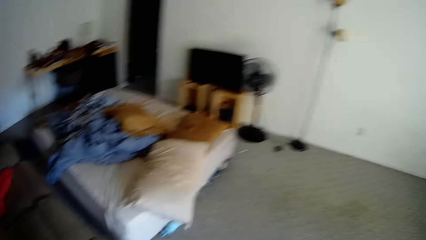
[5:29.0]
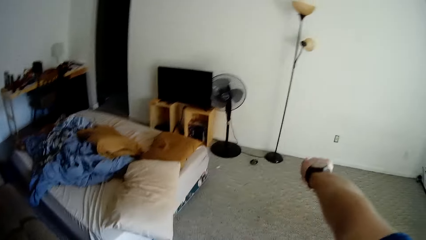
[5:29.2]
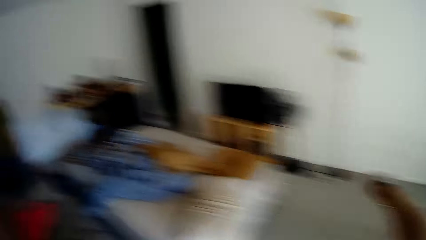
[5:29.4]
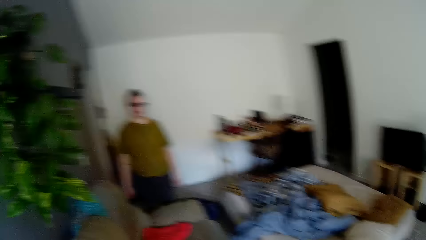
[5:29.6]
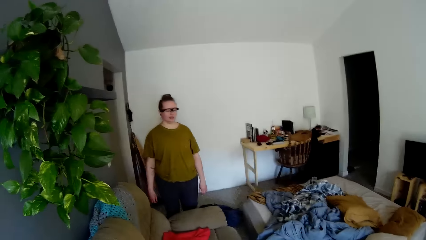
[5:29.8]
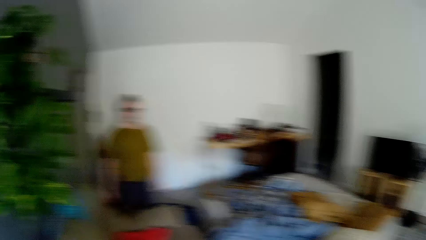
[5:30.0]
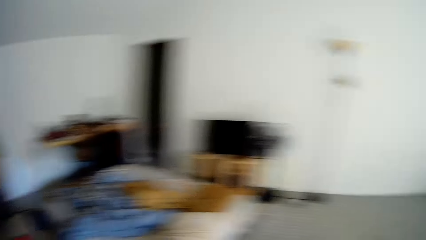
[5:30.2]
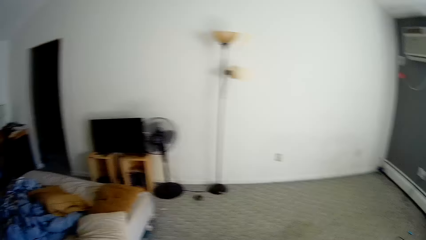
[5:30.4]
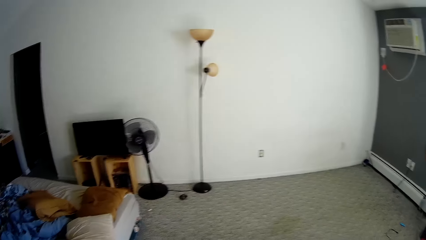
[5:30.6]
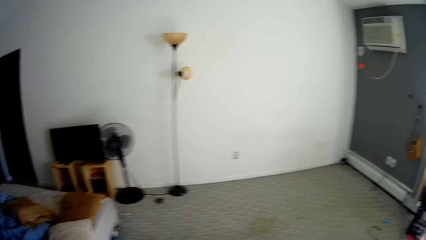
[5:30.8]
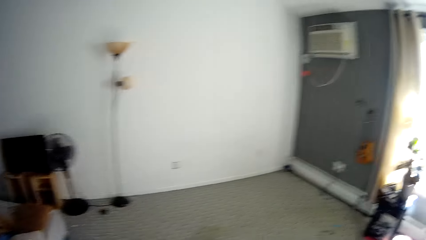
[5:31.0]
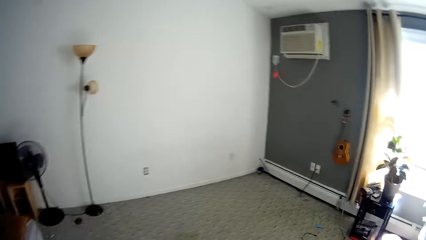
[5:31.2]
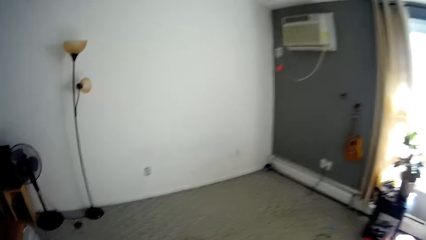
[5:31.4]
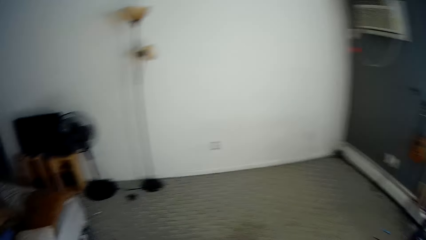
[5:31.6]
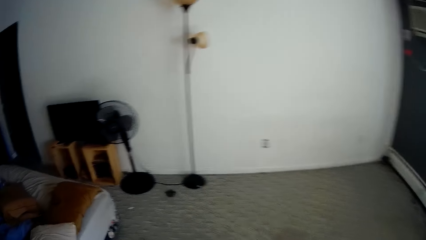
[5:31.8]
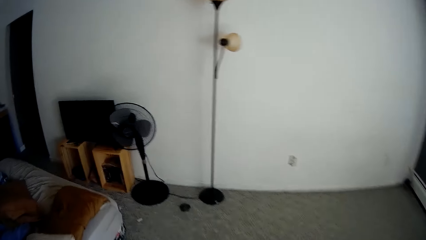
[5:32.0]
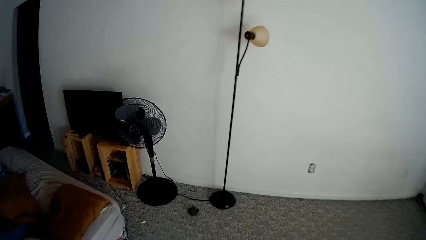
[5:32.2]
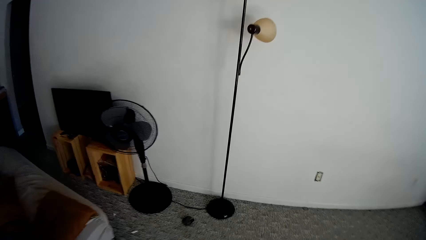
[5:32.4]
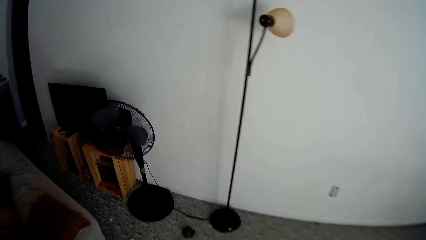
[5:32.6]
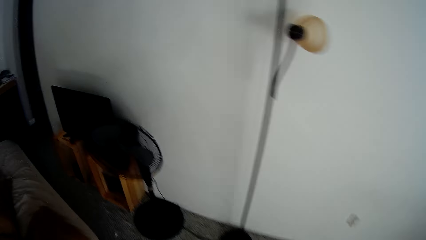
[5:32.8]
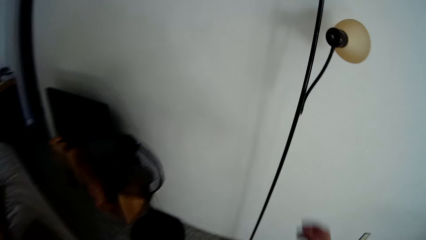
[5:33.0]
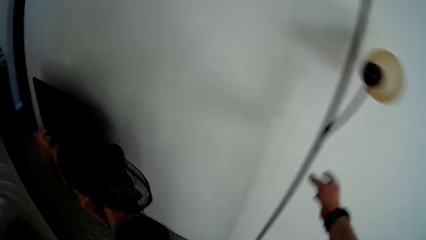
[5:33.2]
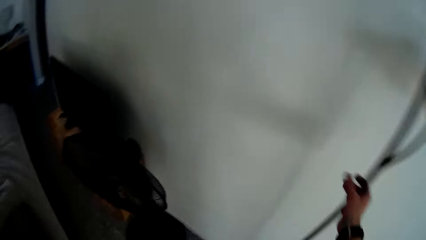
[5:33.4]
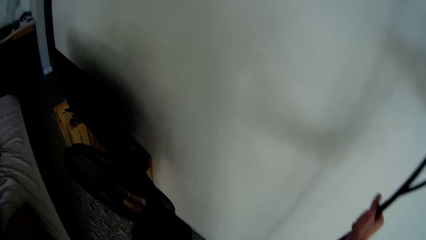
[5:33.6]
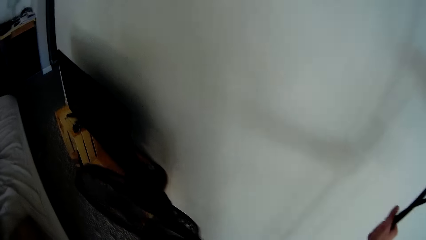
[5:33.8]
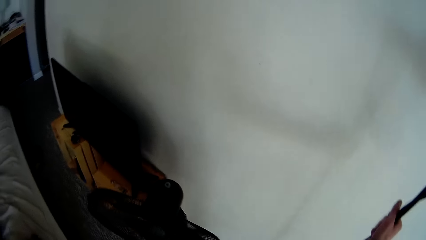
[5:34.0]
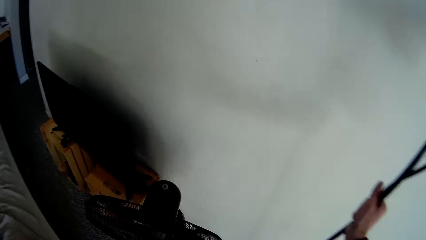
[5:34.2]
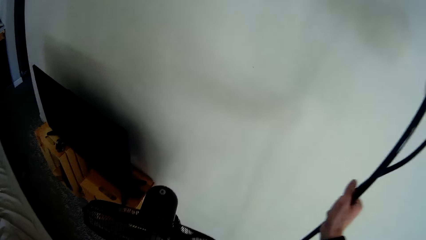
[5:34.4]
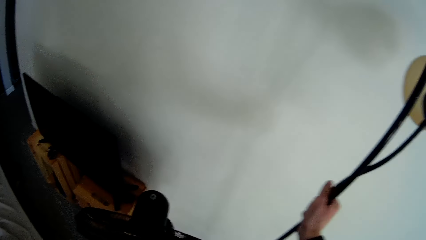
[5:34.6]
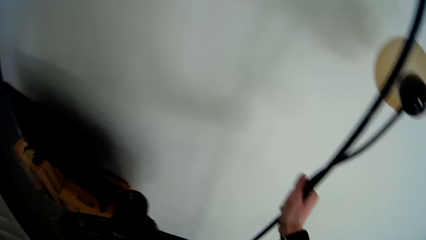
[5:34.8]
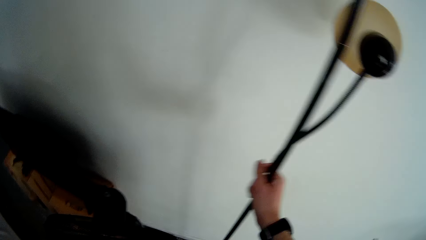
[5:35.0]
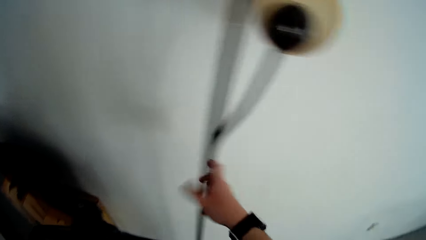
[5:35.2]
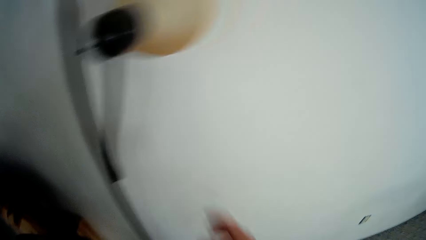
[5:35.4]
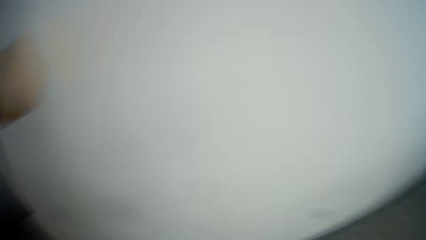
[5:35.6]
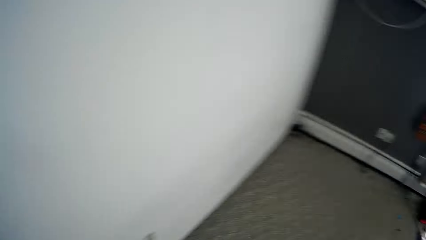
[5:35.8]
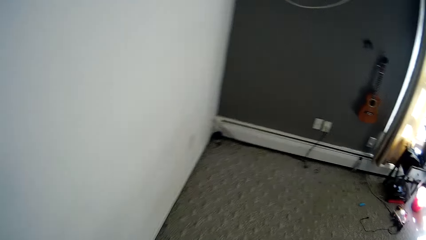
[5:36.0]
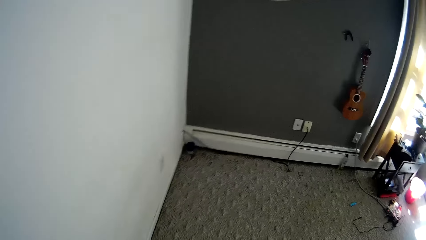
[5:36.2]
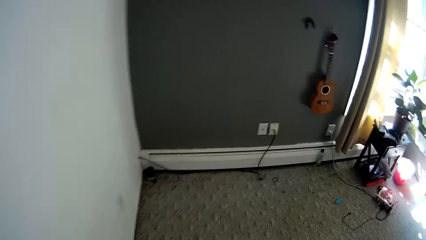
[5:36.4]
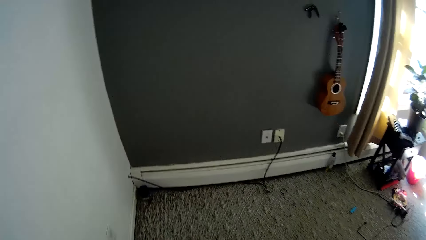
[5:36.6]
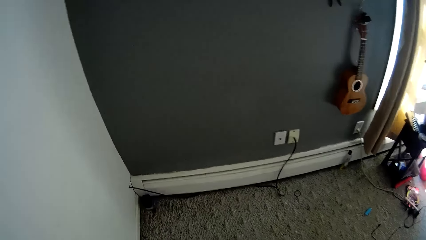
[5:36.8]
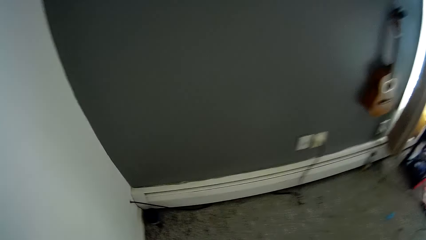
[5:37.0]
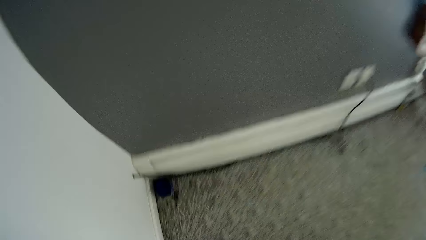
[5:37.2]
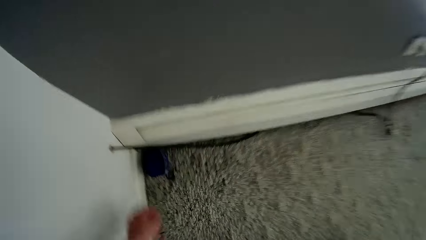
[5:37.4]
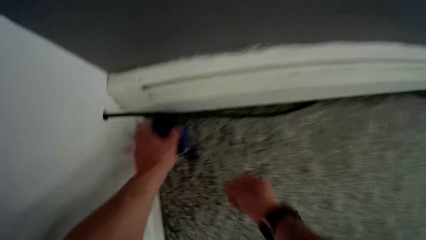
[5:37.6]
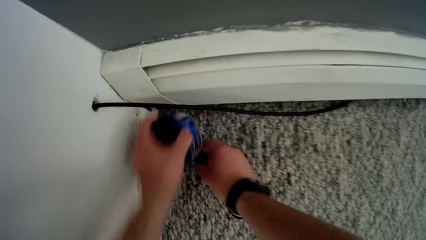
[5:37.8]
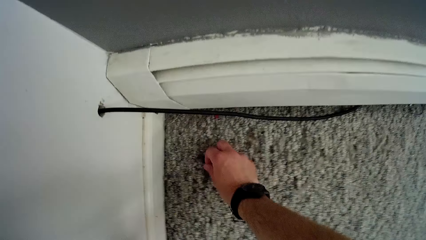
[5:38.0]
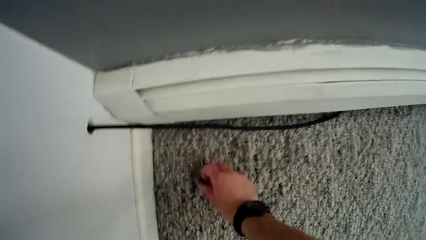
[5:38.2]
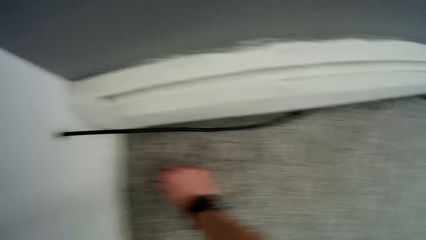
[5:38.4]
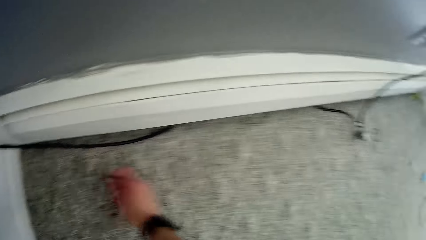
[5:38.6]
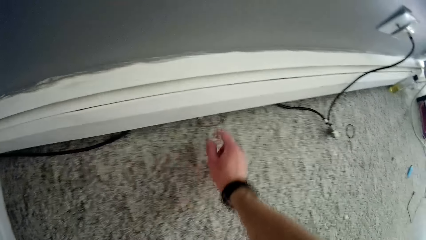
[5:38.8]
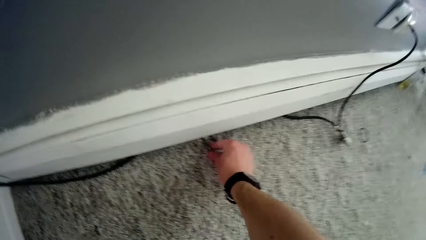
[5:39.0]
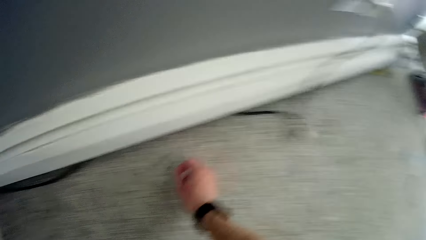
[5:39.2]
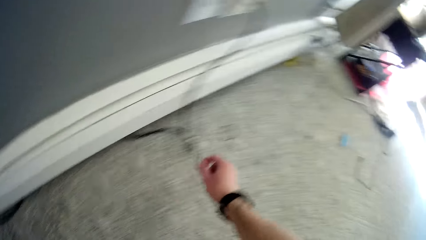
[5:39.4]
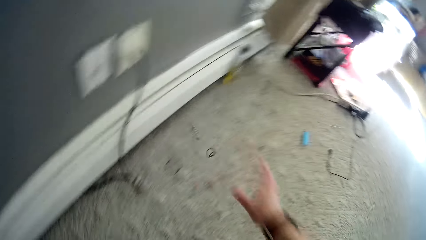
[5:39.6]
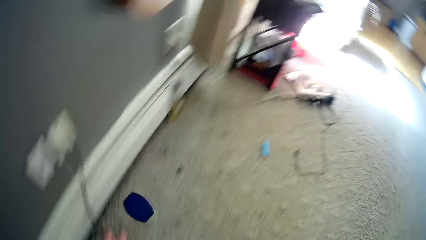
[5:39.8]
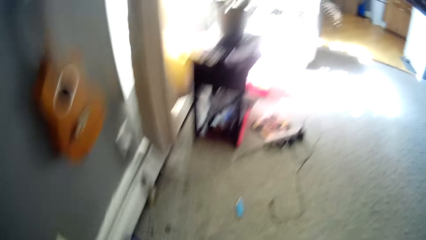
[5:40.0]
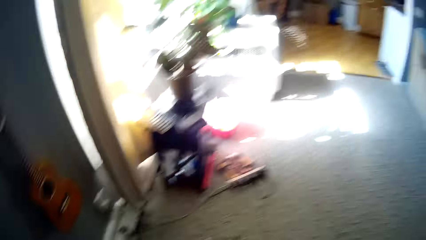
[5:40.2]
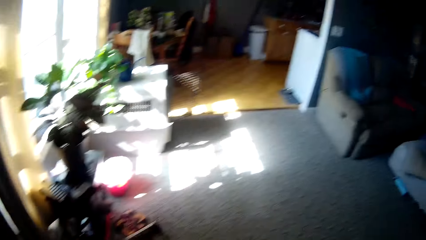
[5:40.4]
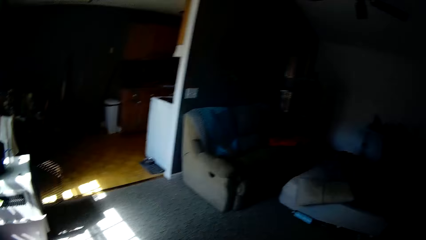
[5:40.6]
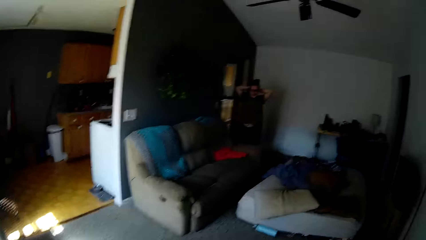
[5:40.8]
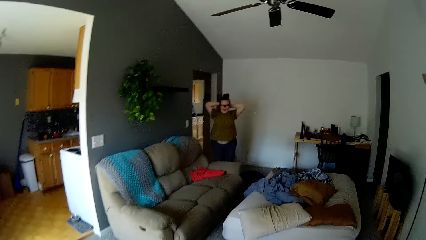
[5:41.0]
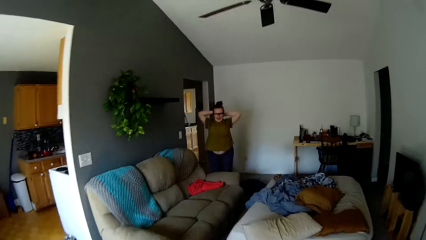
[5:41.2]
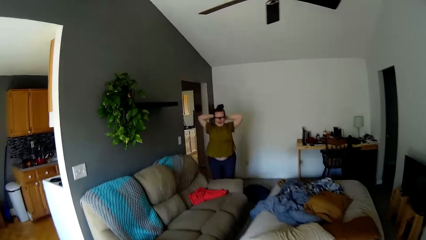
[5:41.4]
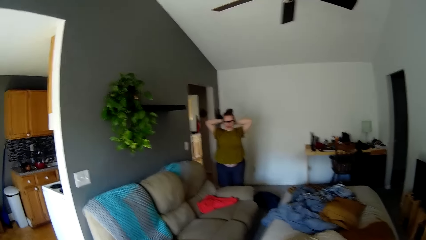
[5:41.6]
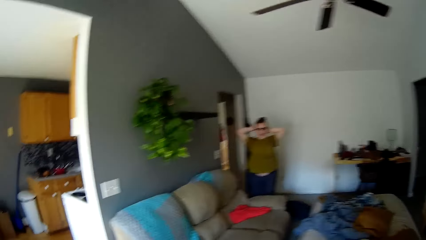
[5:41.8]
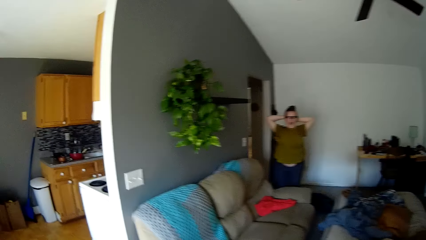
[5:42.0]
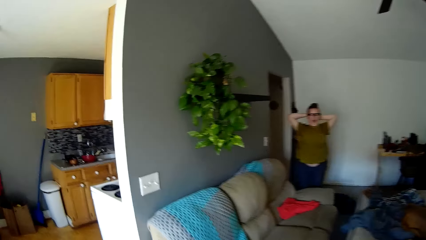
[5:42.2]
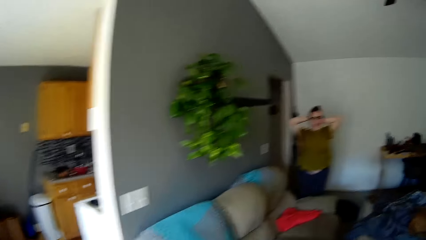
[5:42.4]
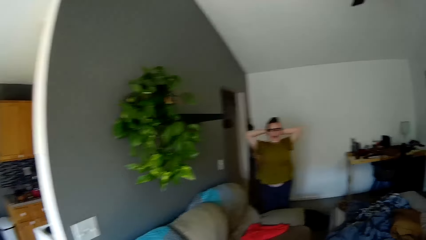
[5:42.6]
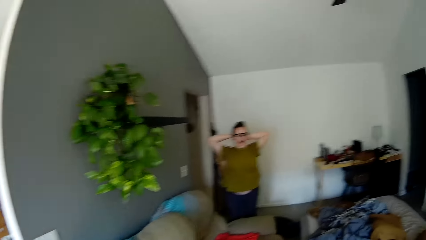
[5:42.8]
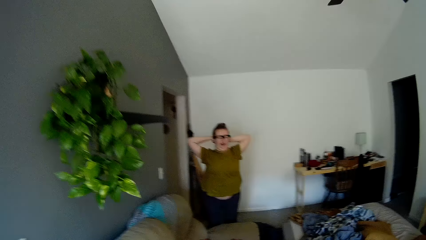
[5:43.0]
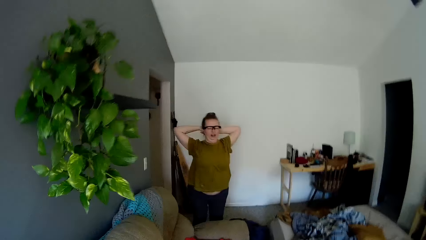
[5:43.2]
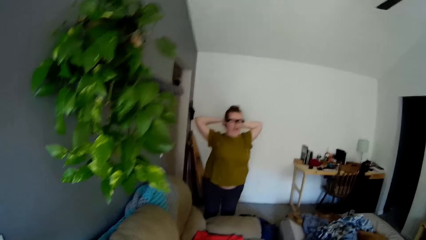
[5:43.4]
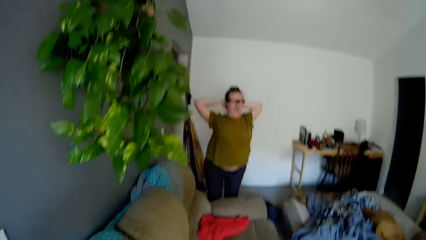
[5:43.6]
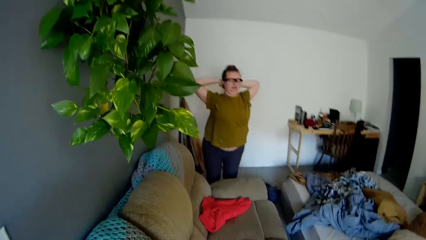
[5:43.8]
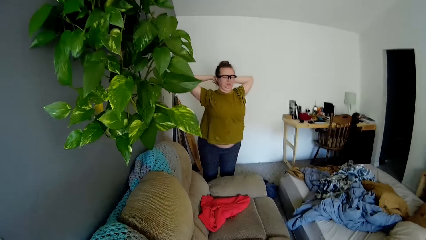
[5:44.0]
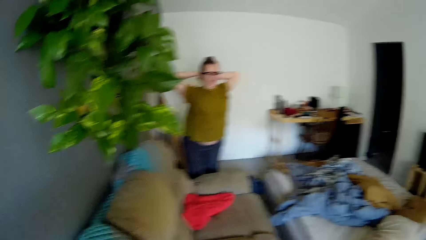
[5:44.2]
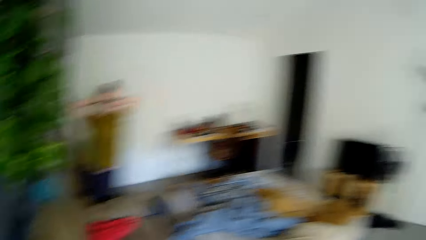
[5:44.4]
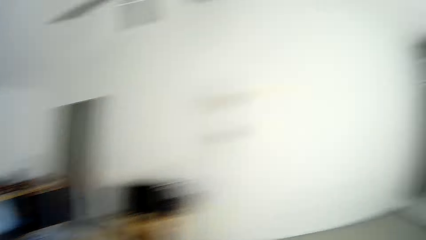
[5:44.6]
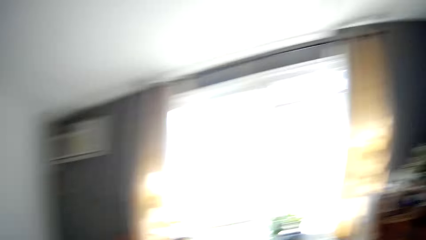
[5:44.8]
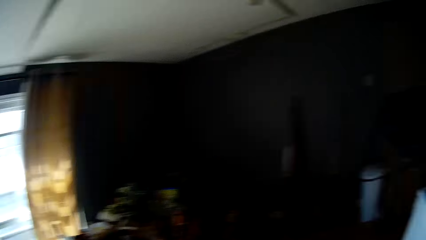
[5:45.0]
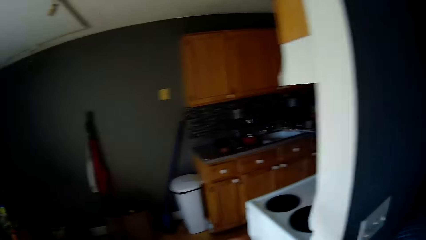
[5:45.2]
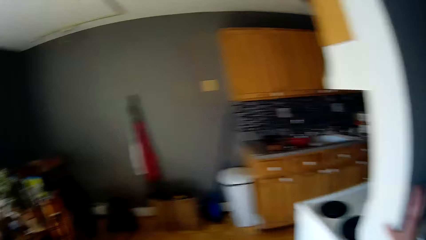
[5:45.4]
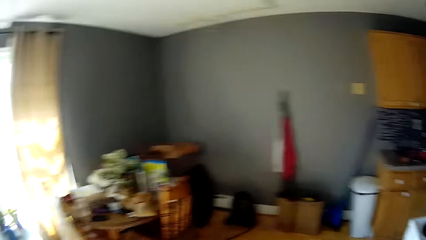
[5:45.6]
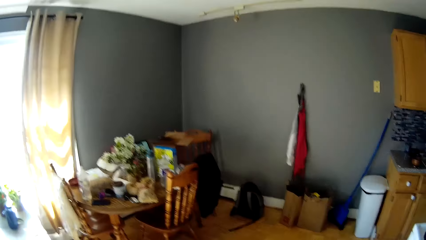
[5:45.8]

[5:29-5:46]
The camera wearer moves his right hand. He turns towards a woman. The woman responds to the camera wearer. The camera wearer turns around the room and walks around the room. He moves a lamp on the floor with his right hand. He walks around the room. He picks up a container of petroleum jelly from the floor mat with his left hand. He picks up a piece of rubber from the floor with his right hand. He picks up the piece of rubber again. He drops the pieces of rubber in his right hand on the floor. He drops the container of petroleum jelly in his left hand on the floor. He walks around the room. The woman holds her head with both hands. The camera wearer turns around the room.
